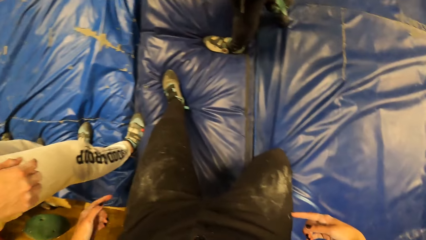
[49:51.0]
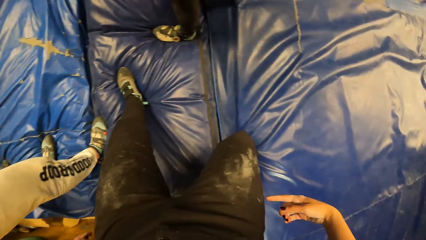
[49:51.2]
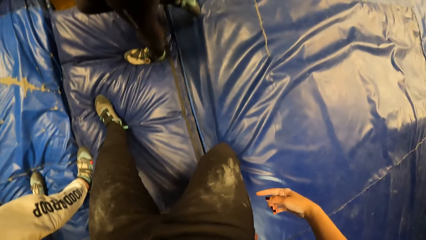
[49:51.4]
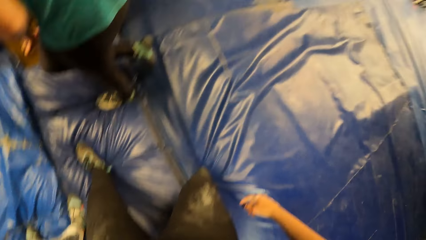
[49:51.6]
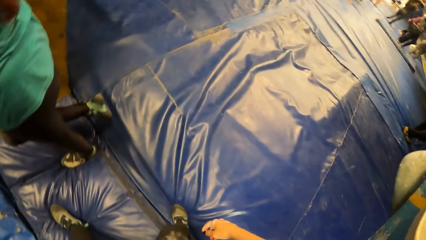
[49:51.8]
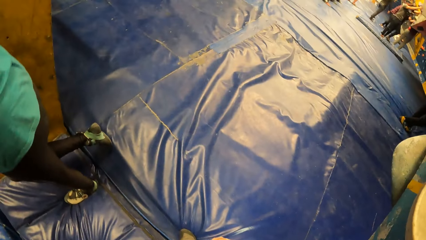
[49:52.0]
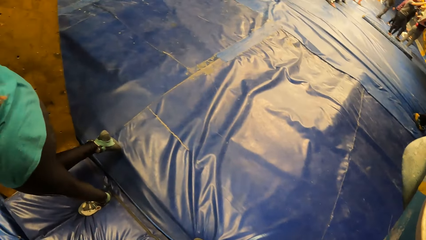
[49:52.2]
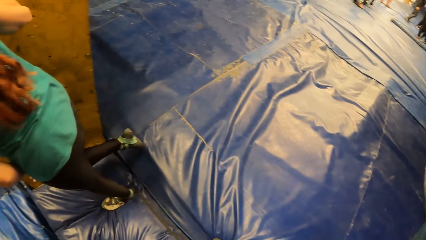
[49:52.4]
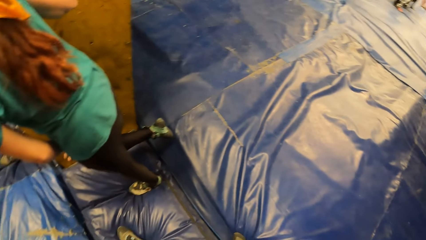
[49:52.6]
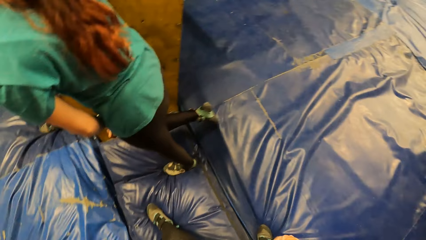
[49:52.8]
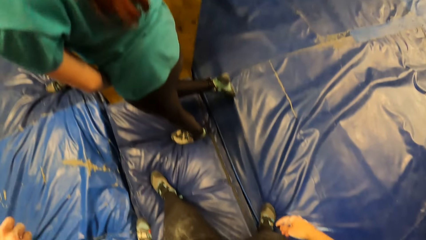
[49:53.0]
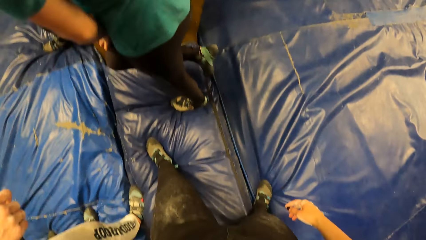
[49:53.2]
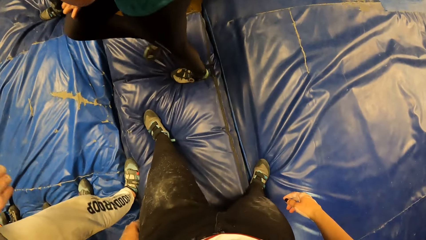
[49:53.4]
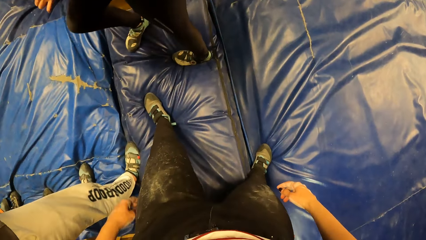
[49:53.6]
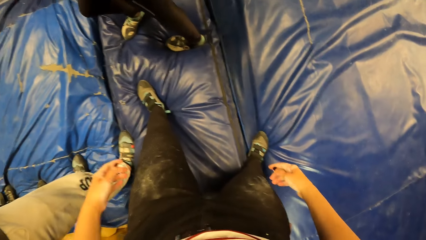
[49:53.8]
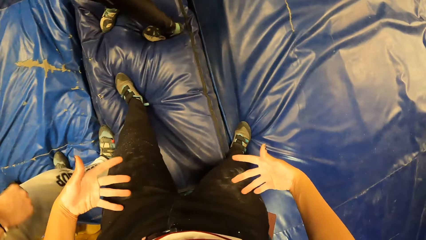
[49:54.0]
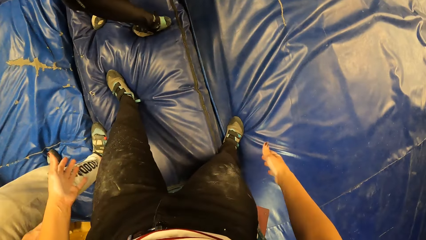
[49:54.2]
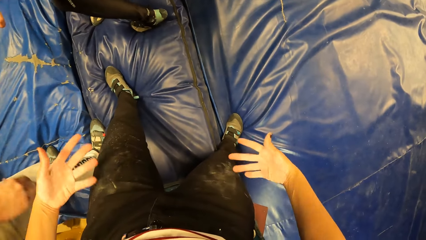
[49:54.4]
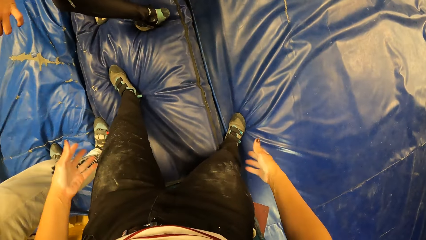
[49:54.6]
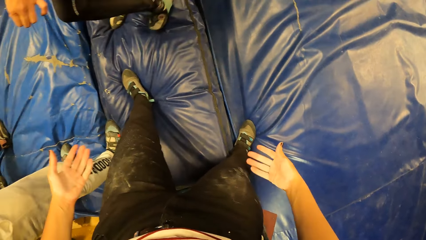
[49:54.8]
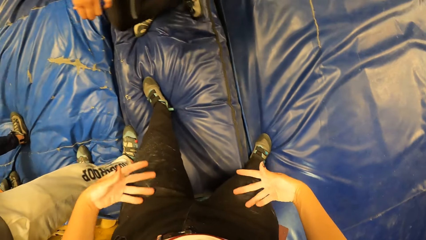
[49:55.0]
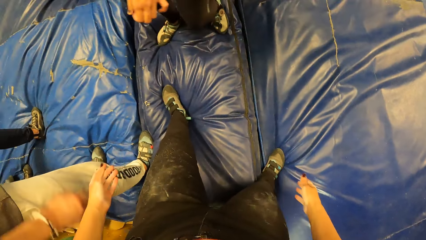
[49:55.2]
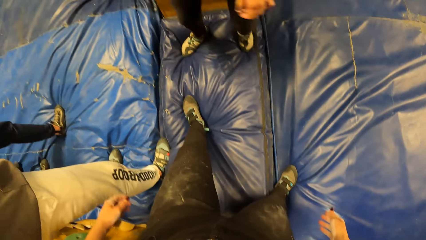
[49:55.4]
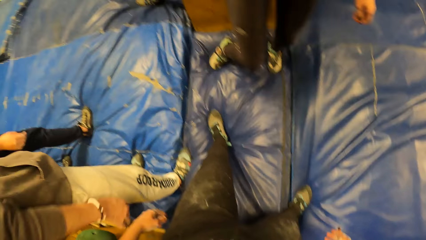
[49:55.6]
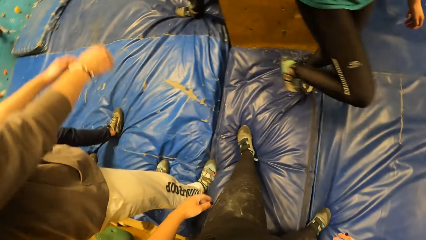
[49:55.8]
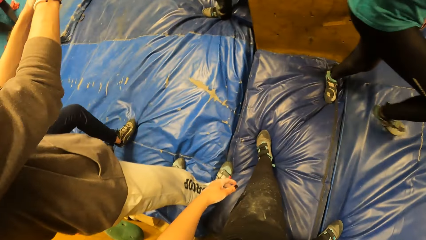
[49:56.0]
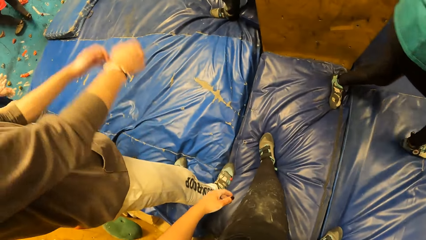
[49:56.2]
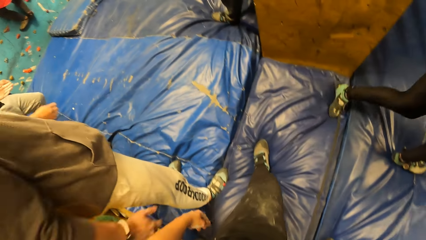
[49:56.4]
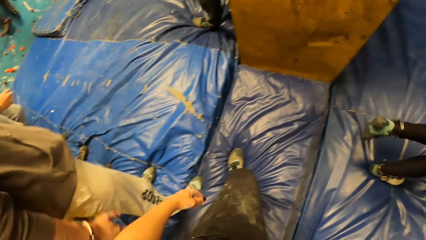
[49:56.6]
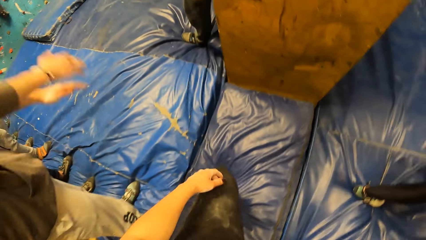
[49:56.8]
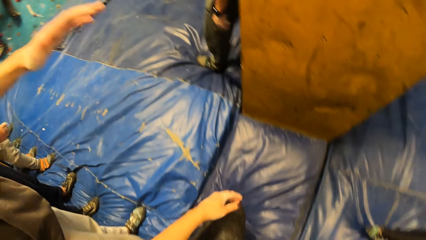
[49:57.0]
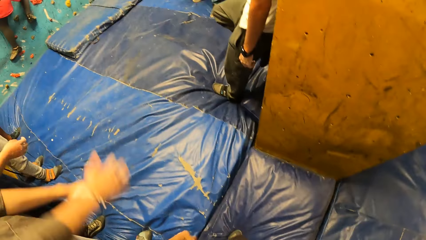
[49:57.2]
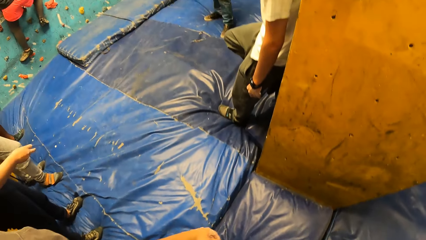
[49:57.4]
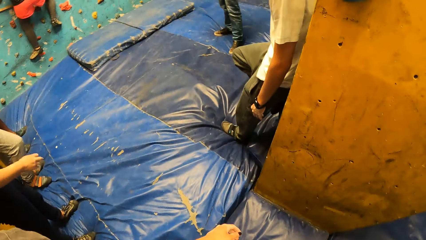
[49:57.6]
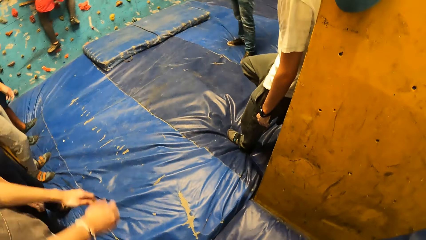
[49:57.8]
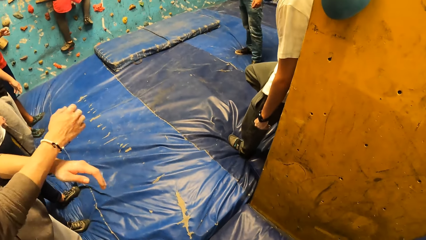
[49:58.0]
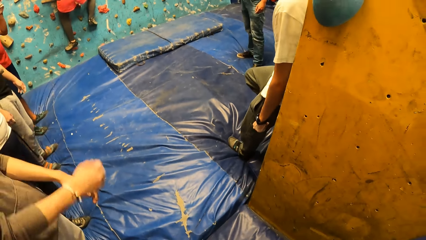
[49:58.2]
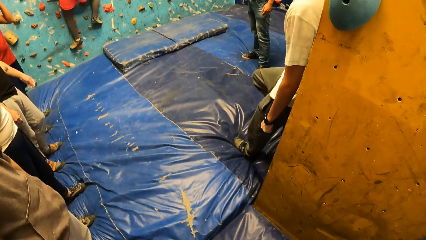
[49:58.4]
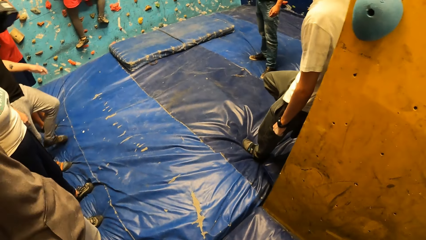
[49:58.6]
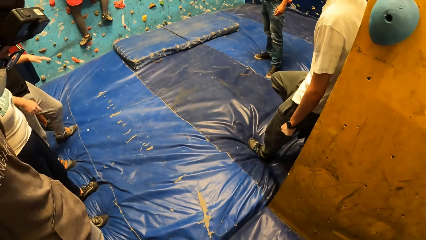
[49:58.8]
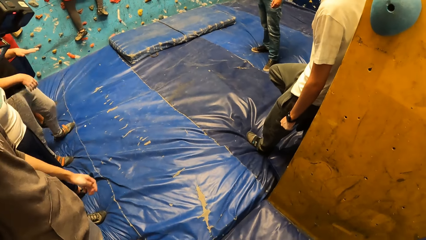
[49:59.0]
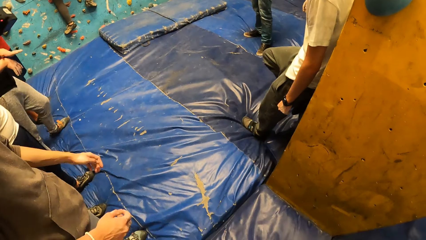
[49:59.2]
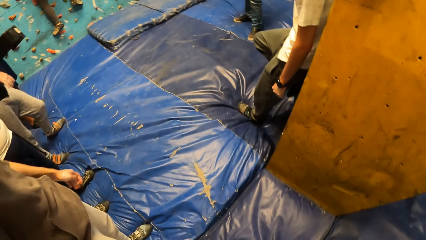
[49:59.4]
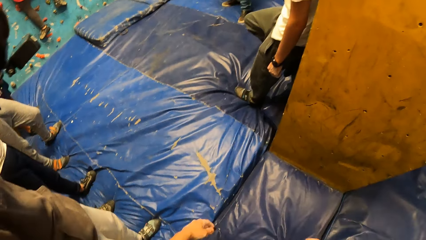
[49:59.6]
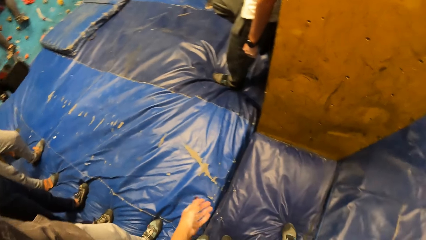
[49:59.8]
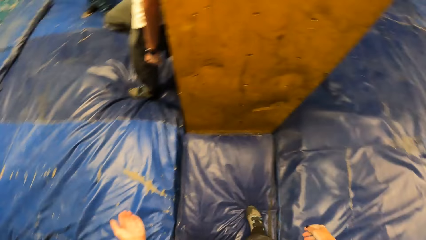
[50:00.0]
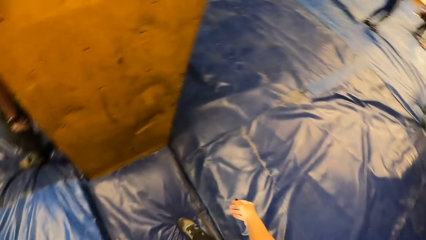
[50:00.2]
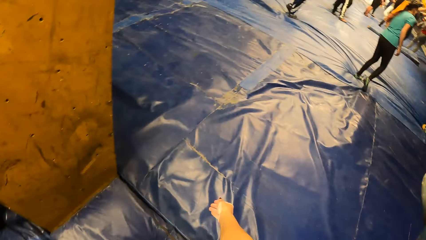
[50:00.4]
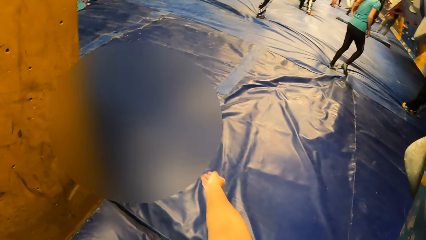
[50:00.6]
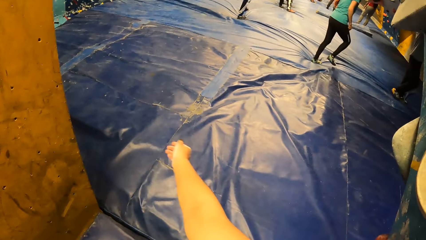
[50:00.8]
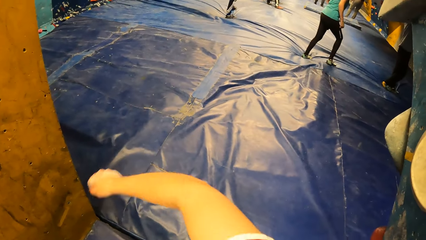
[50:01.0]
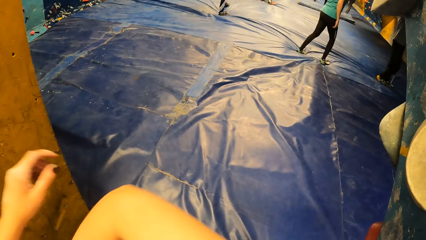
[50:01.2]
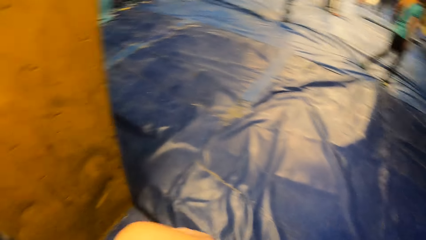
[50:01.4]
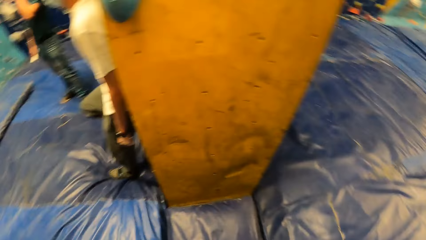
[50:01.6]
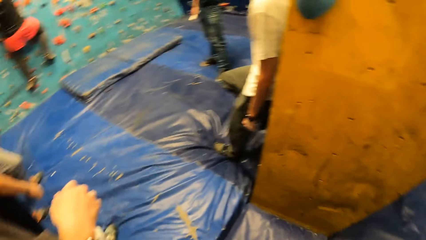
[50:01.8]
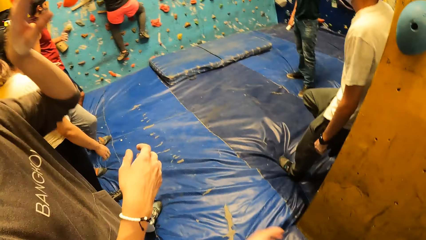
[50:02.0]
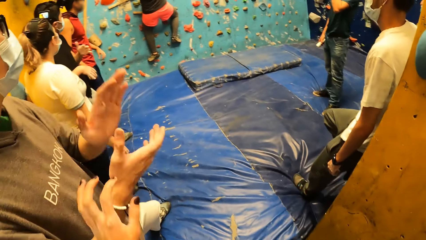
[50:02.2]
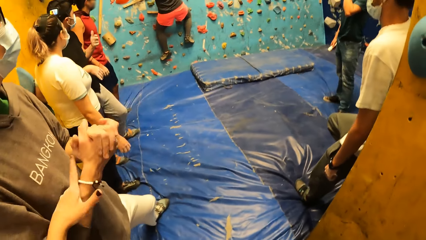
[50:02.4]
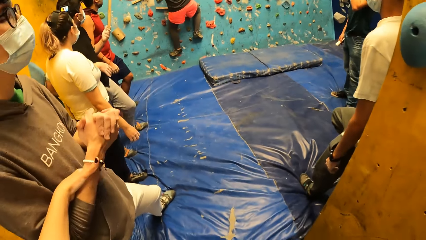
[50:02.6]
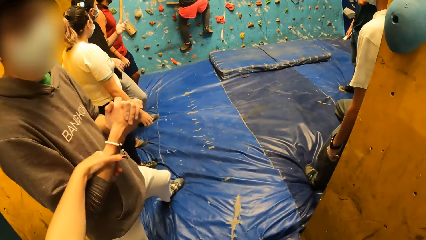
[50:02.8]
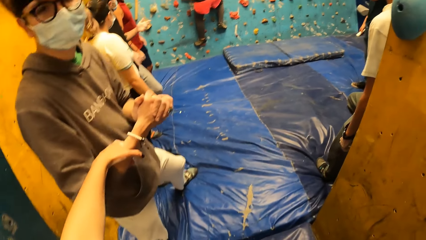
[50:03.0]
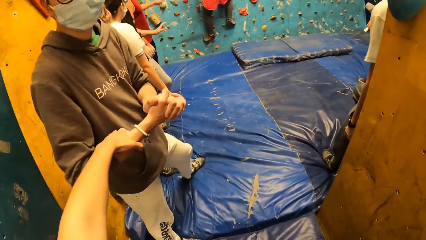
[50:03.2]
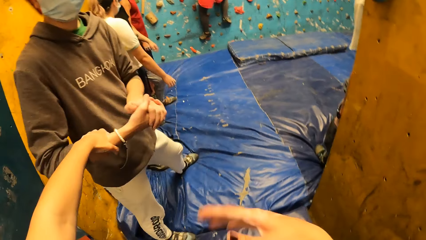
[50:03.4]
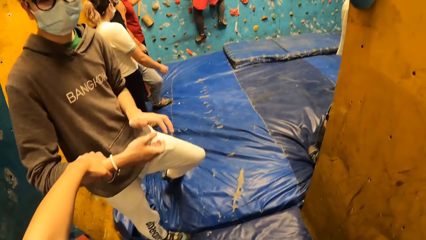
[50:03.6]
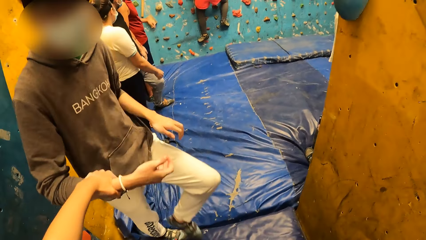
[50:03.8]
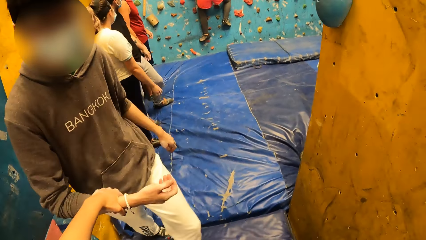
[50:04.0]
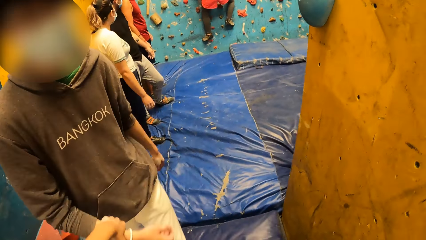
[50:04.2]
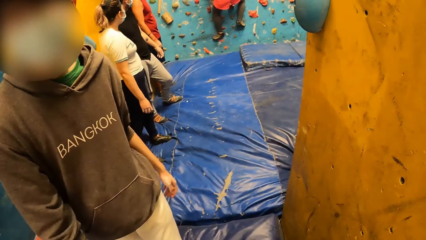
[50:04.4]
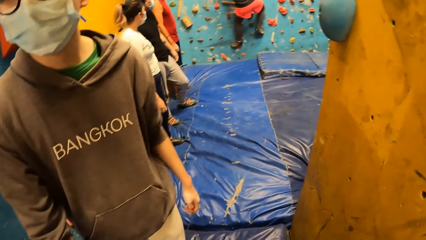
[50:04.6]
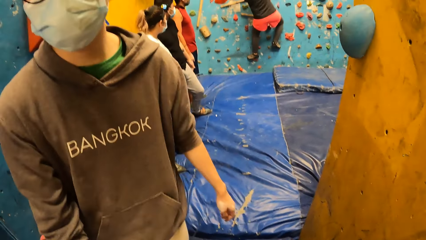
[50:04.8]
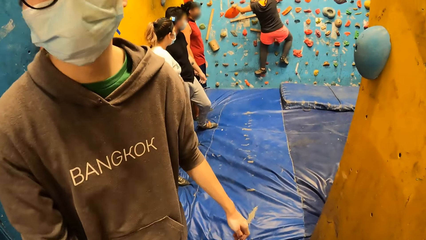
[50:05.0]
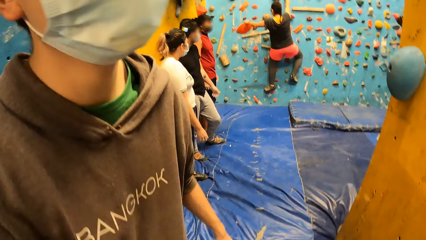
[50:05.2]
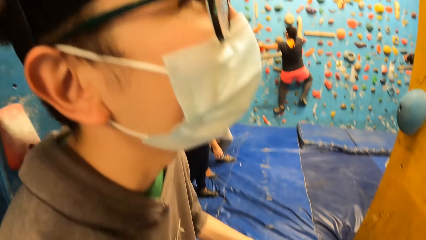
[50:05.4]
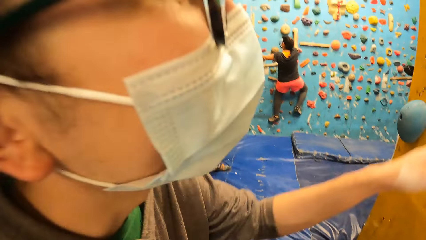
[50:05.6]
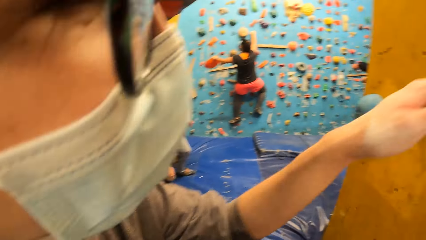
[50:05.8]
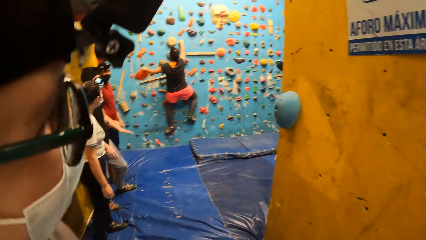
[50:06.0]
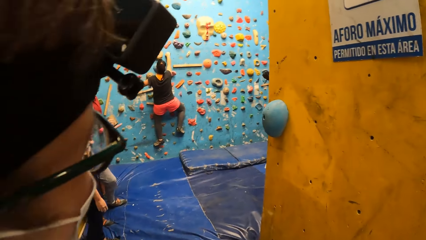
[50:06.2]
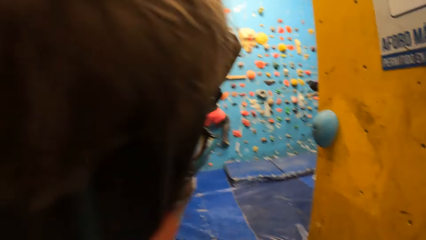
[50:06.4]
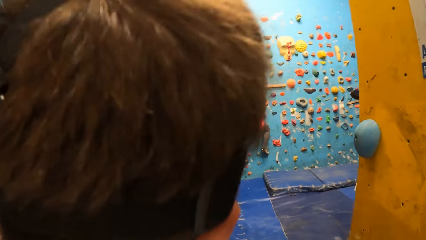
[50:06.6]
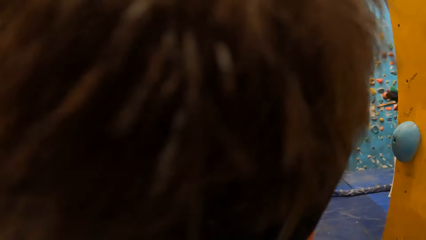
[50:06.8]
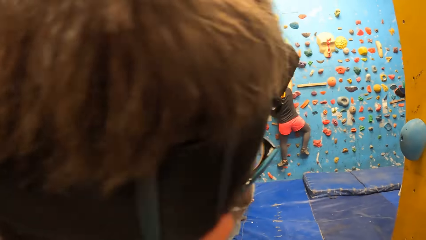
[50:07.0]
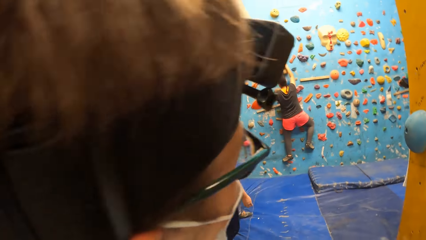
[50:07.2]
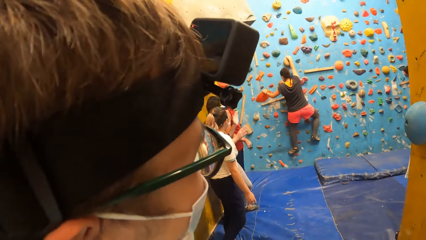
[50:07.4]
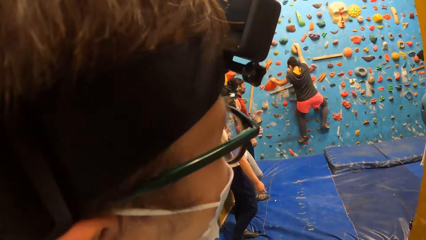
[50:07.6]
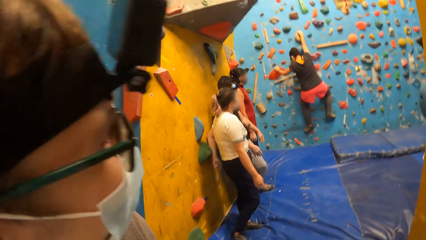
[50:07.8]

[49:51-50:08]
The camera wearer does hand movements. She looks around the climbing area. She cleans both hands on her legs. She does hand movements. A male does a hand movement. The camera wearer does hand movements. She holds the male's right hand with her left hand. The male walks around the blue surface. The camera wearer converses with the male.
